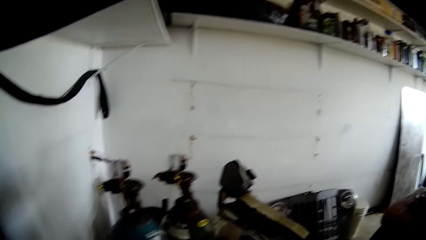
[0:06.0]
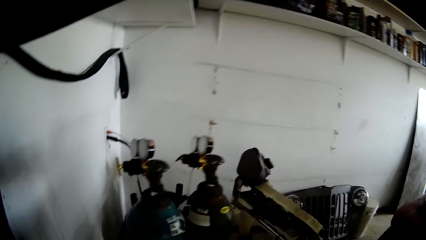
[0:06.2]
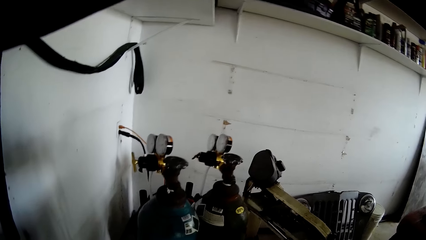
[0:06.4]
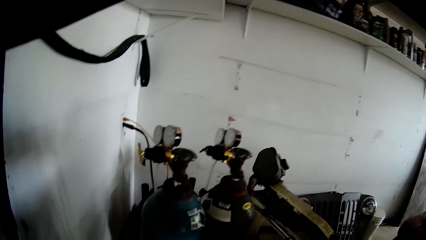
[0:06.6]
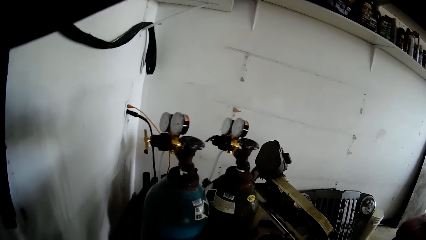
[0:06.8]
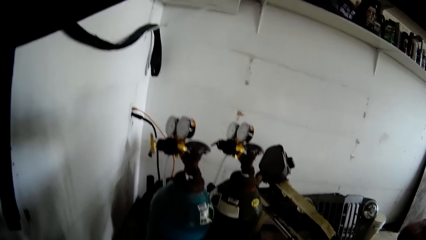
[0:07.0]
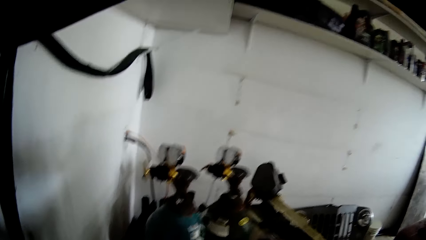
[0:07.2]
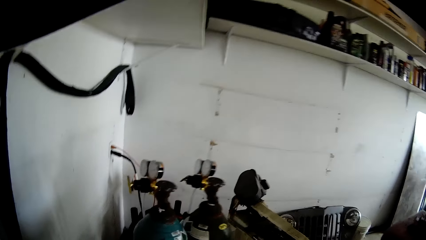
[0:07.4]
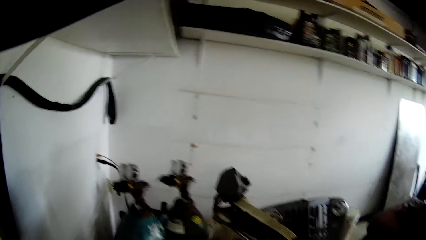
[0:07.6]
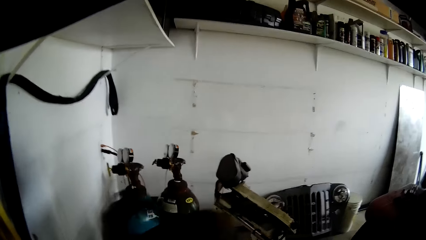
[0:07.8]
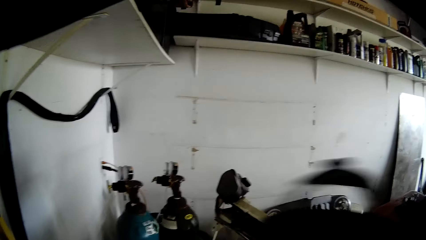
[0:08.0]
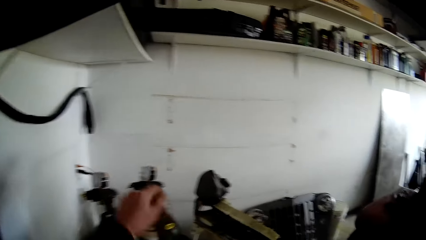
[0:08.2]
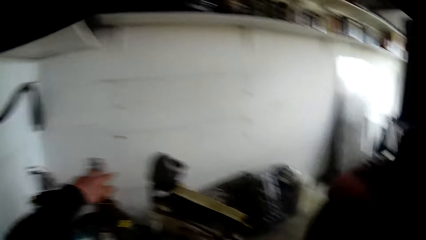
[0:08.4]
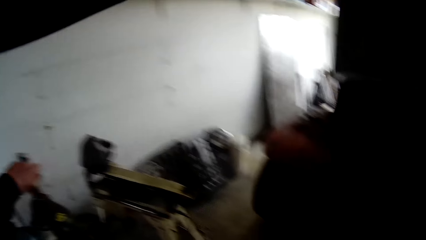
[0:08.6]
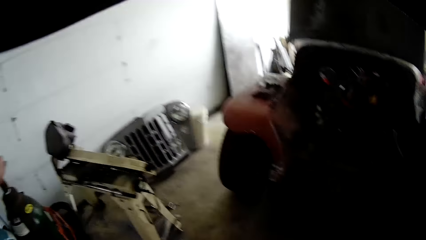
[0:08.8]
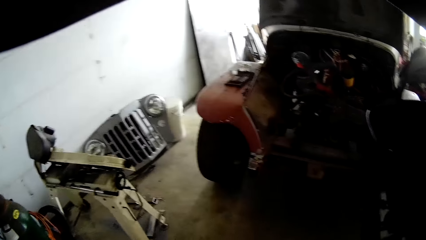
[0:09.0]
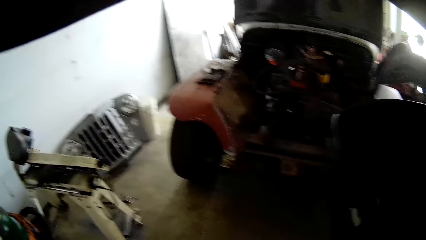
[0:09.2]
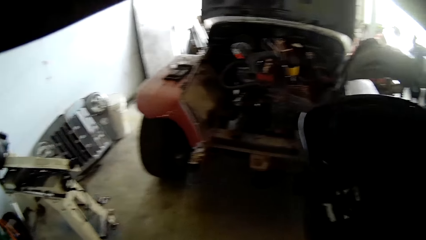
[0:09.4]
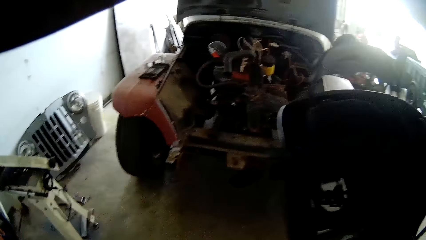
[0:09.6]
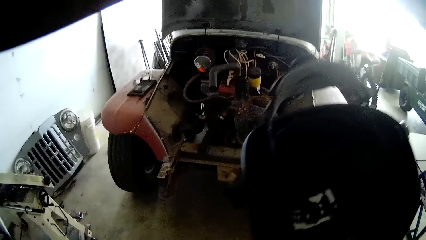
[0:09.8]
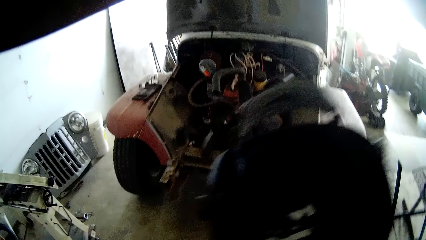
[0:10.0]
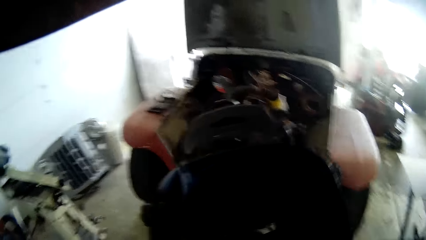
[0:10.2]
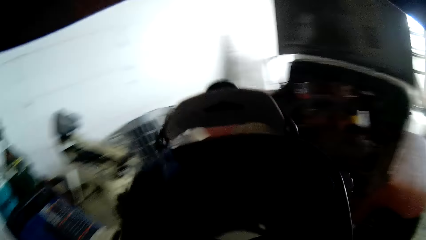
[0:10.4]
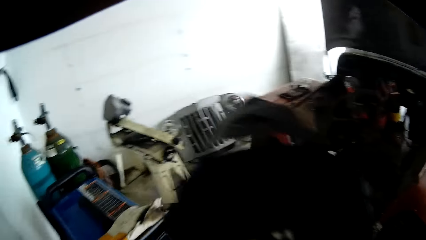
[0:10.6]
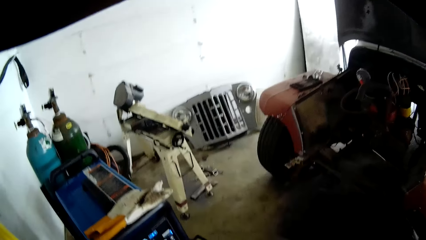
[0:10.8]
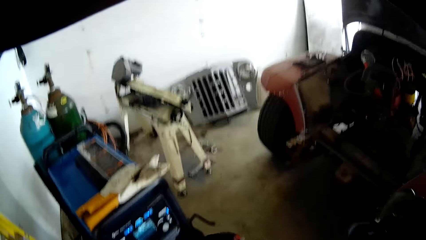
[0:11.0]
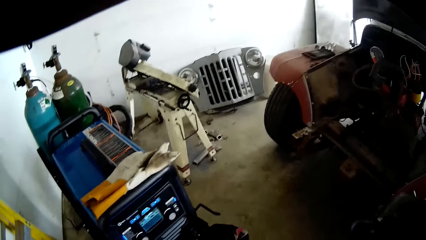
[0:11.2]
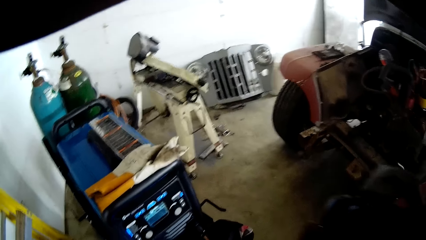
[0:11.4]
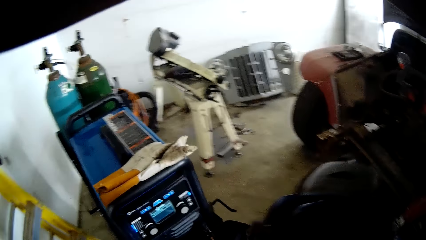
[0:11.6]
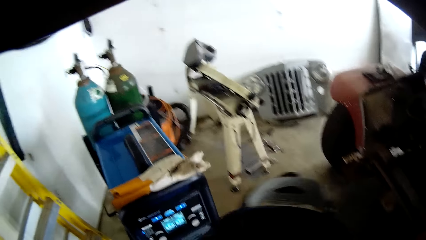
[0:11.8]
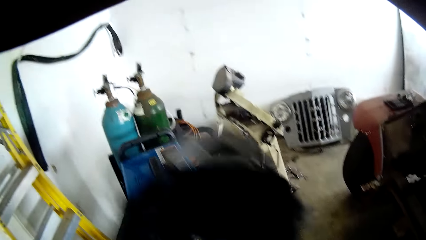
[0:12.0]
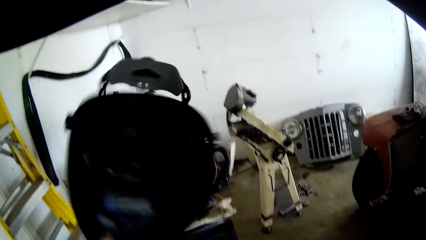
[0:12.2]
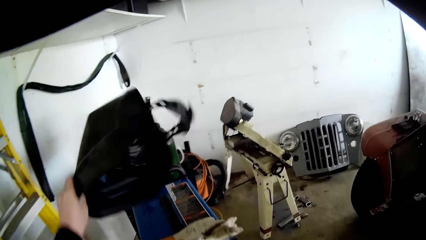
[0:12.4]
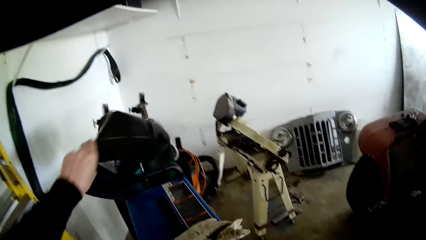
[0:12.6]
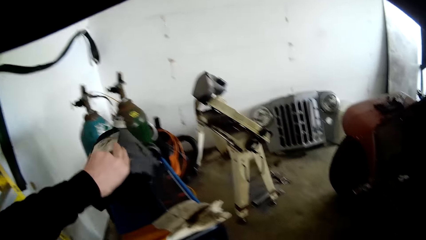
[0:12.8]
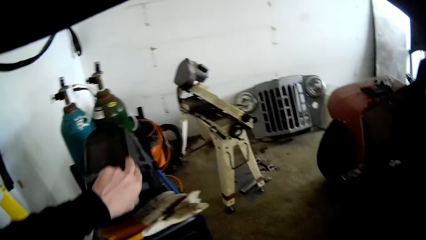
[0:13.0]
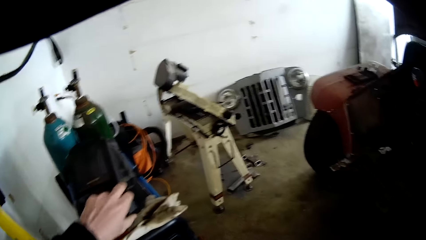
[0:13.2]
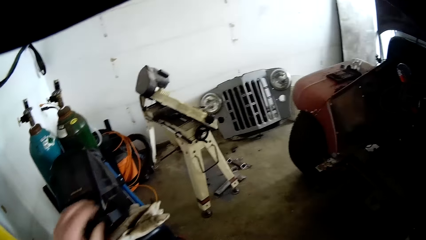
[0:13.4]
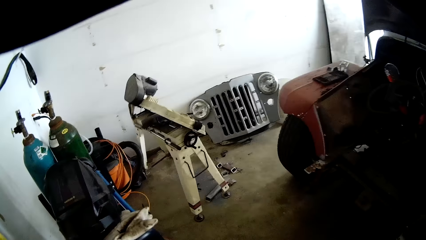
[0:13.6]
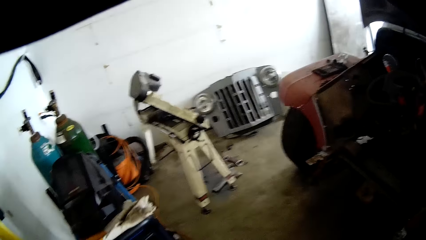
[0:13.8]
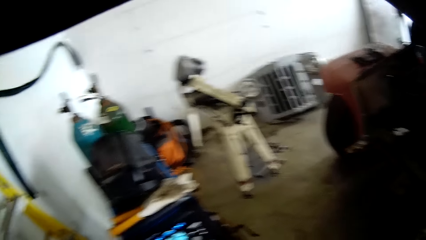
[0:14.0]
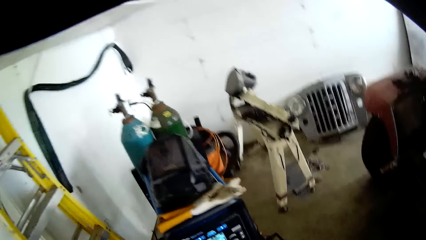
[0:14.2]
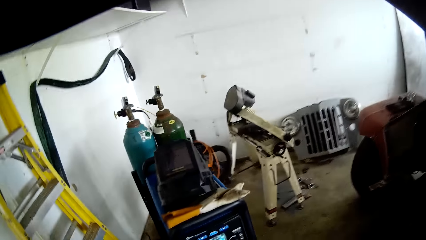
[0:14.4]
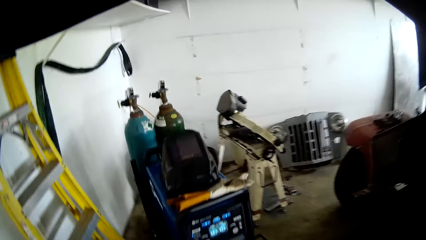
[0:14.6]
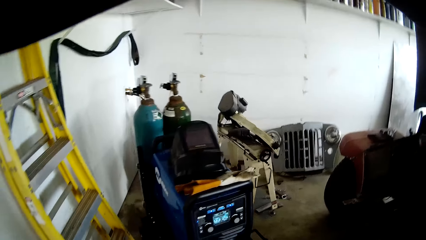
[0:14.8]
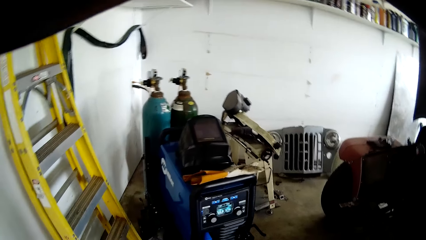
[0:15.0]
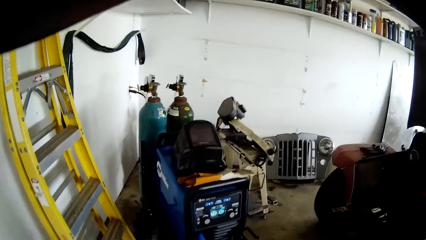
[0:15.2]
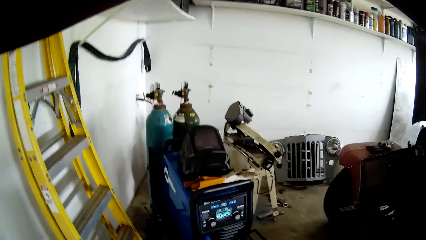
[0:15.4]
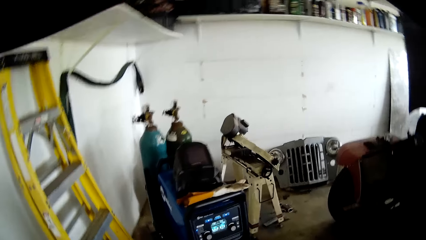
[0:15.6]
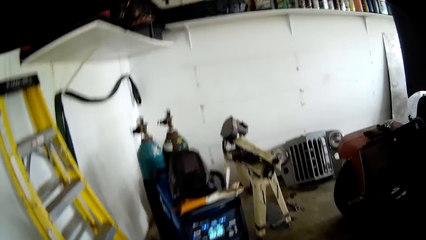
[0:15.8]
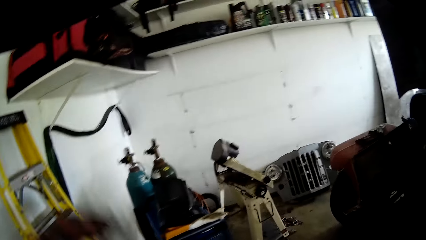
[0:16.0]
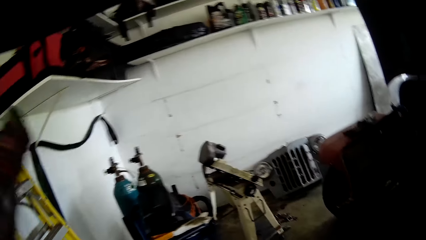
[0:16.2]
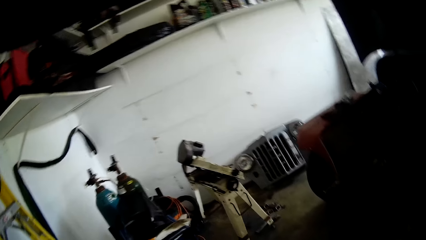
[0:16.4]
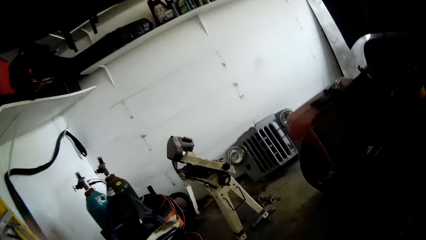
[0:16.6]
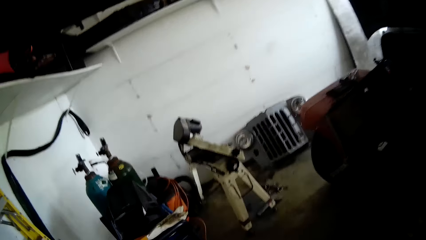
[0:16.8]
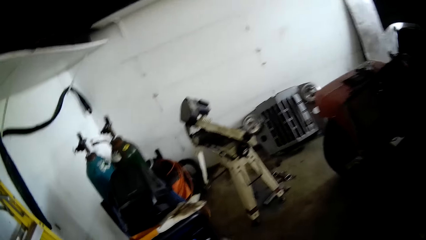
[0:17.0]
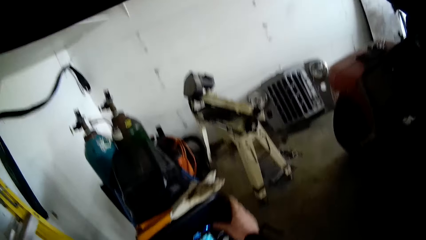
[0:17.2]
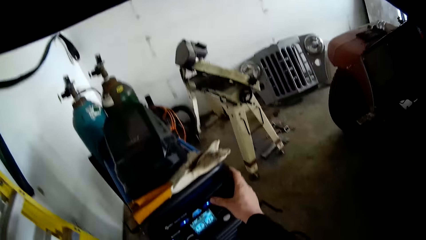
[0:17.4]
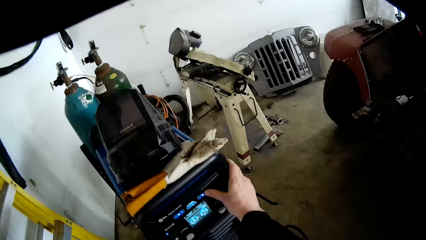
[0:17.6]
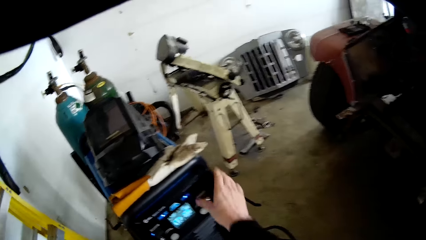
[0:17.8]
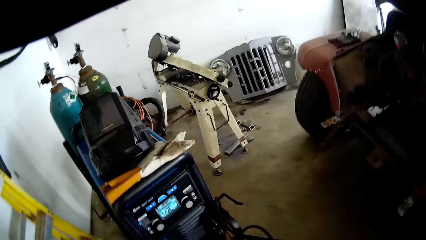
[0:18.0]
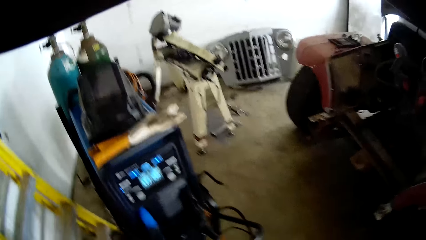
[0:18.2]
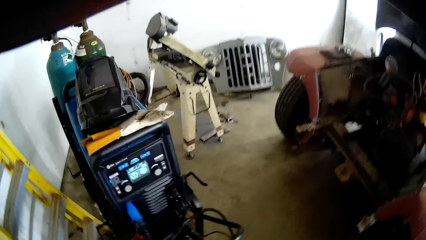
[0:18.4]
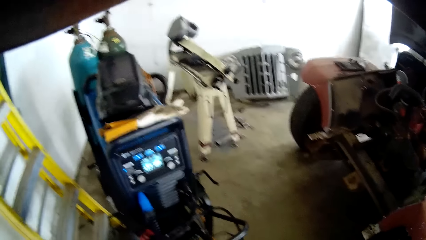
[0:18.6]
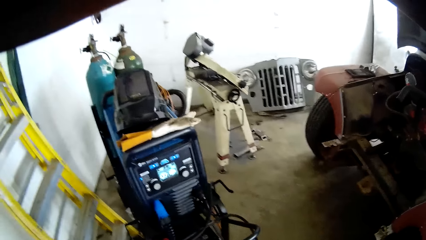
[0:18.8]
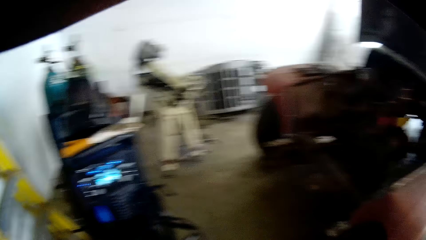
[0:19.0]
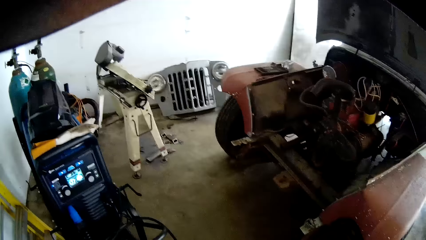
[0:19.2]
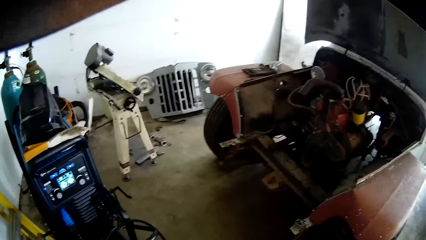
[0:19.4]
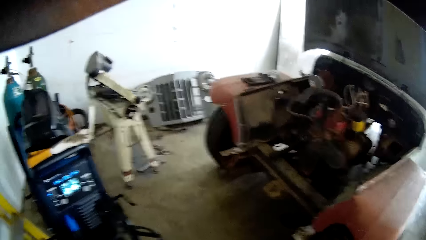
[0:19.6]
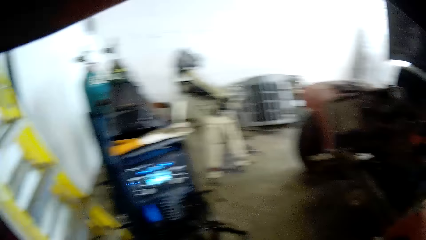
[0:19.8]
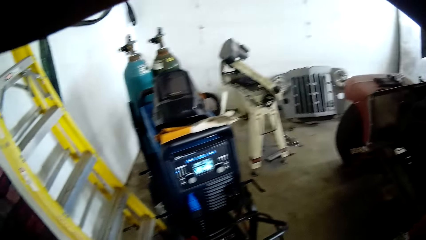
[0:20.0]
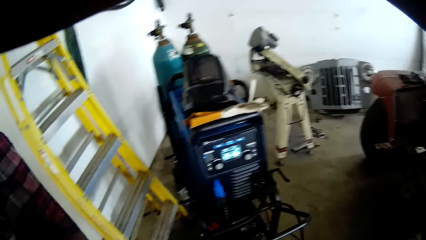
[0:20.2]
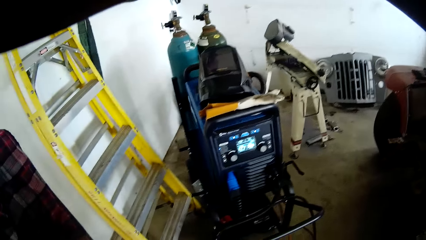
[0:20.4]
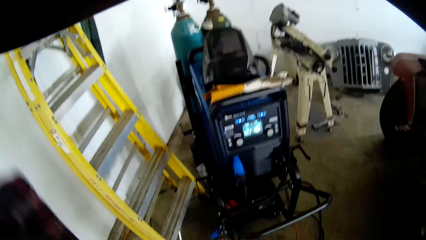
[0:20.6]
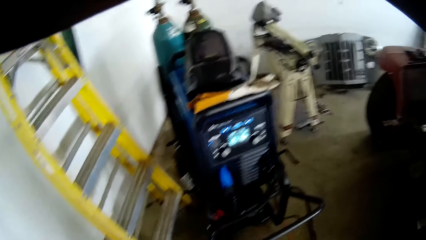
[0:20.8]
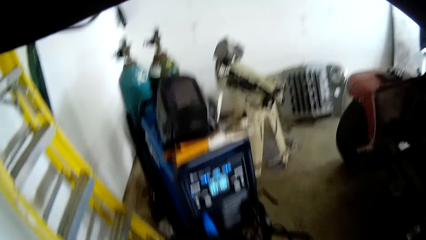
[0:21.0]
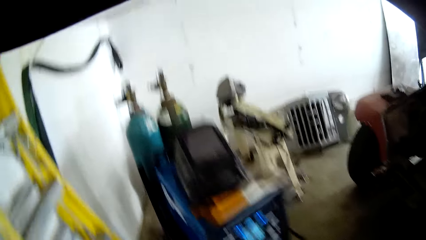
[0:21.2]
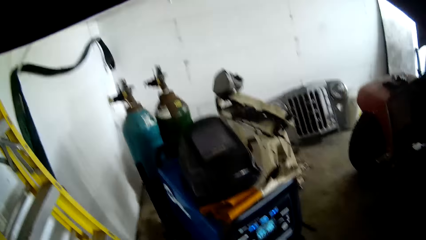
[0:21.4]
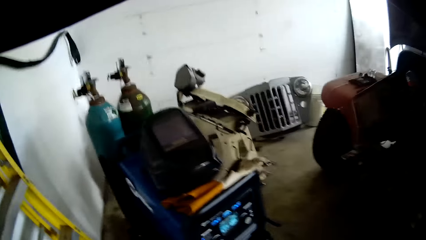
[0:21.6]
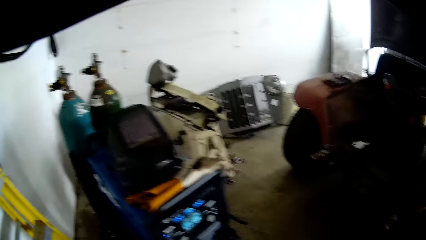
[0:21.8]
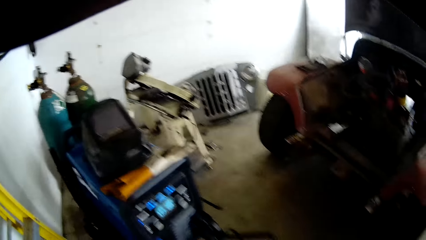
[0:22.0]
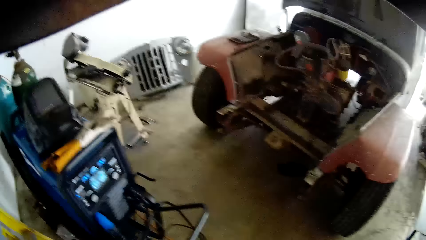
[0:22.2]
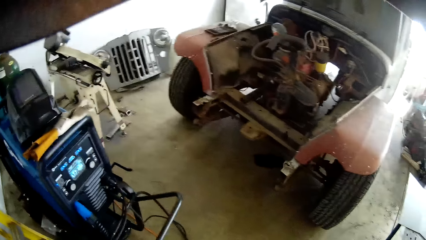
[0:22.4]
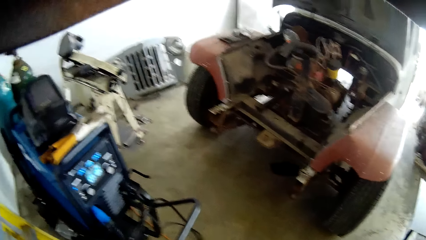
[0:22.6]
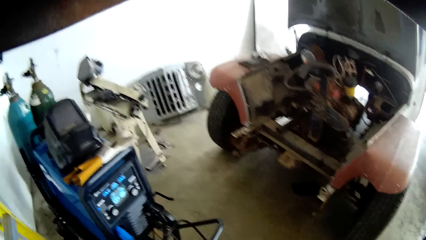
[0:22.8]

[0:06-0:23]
The camera wearer picks up a welding helmet from a welding machine with his right hand. He puts on a welding gas cylinder with his left hand. He places the welding helmet on the welding machine with his left hand. He switches on the welding machine with his right hand.
